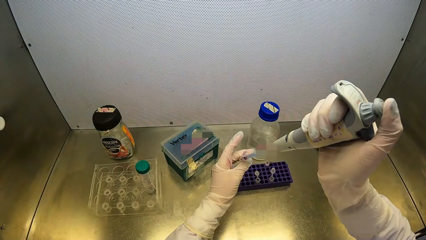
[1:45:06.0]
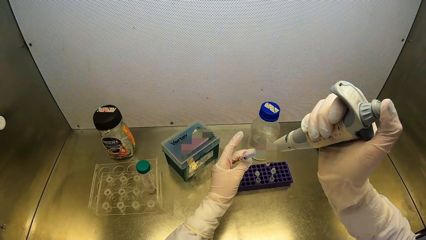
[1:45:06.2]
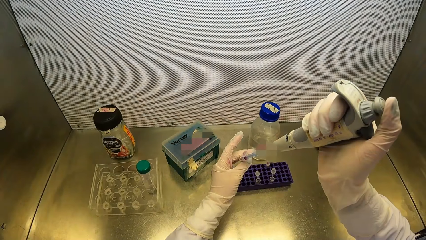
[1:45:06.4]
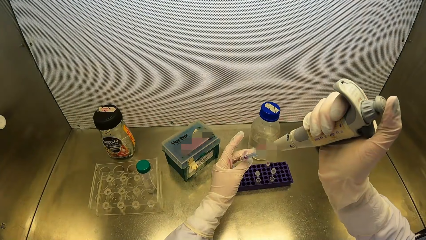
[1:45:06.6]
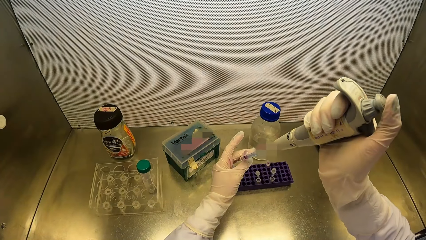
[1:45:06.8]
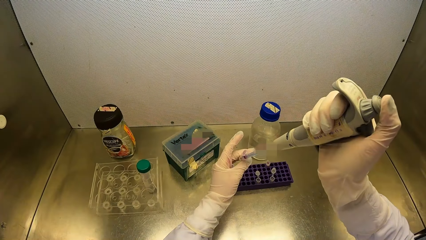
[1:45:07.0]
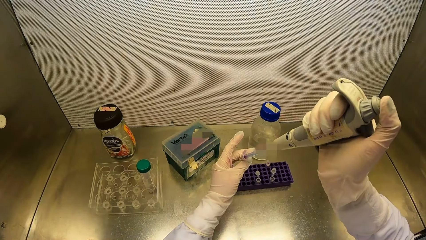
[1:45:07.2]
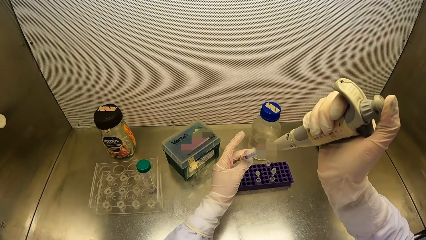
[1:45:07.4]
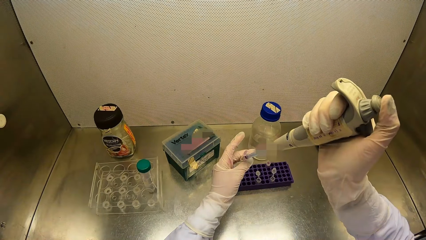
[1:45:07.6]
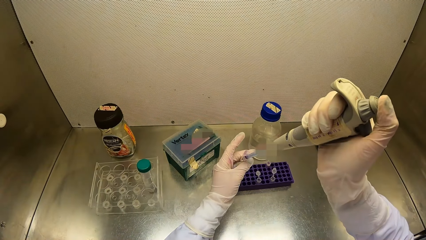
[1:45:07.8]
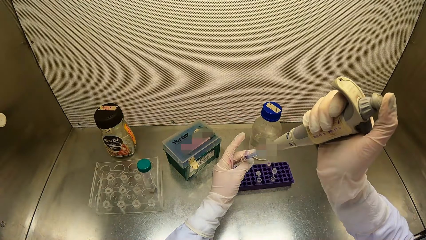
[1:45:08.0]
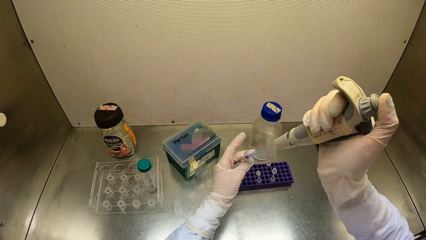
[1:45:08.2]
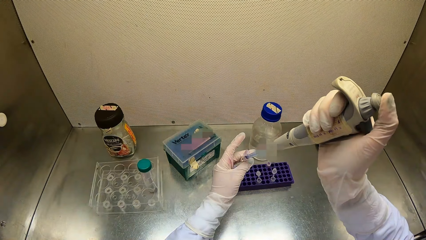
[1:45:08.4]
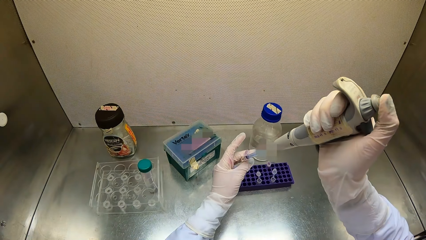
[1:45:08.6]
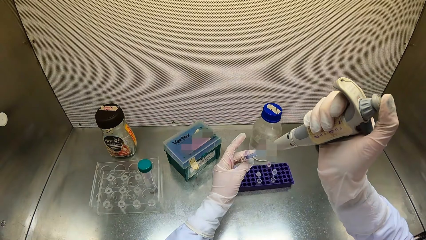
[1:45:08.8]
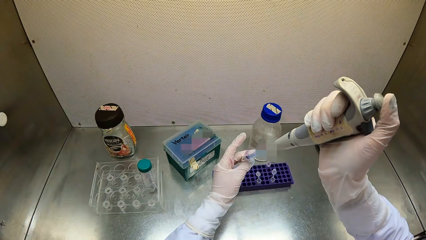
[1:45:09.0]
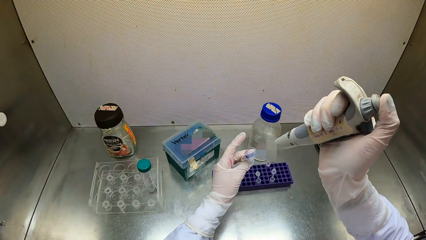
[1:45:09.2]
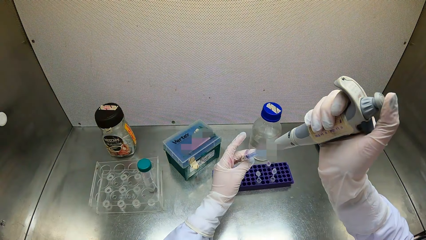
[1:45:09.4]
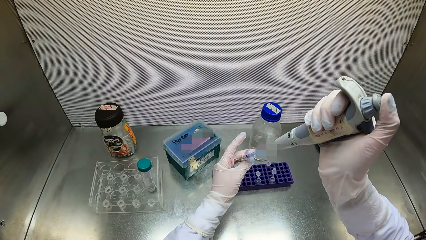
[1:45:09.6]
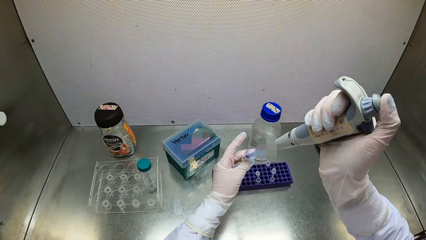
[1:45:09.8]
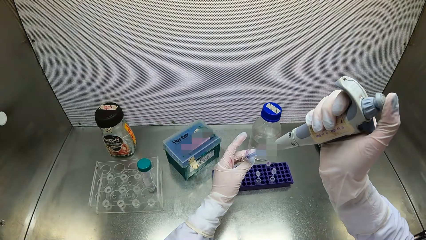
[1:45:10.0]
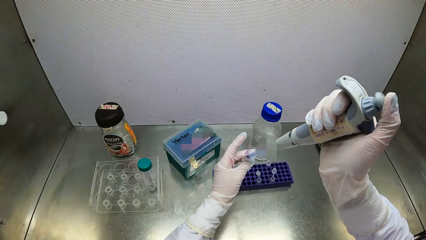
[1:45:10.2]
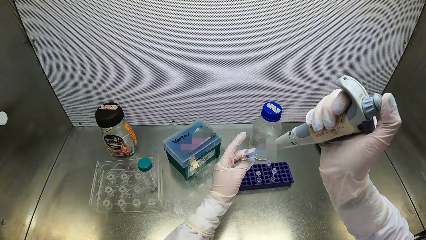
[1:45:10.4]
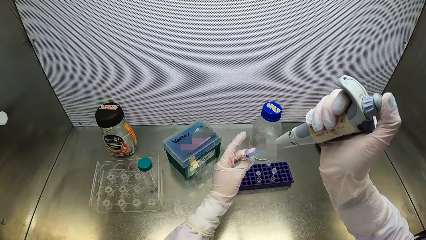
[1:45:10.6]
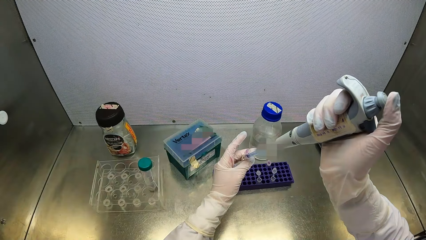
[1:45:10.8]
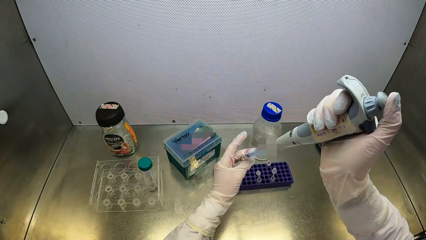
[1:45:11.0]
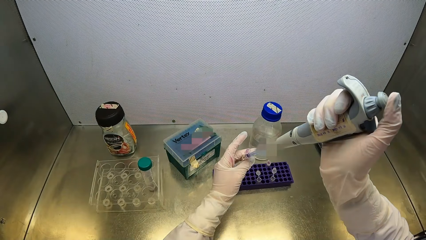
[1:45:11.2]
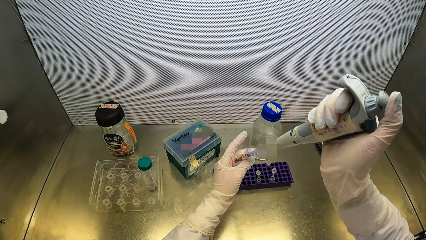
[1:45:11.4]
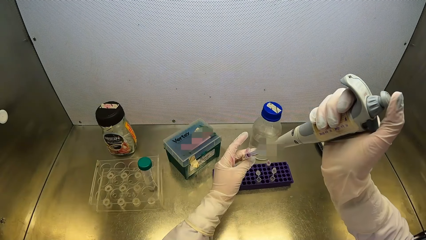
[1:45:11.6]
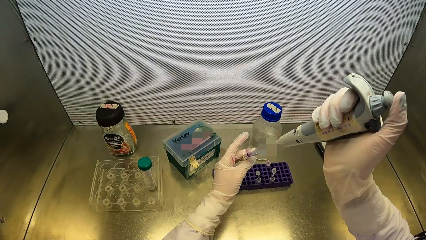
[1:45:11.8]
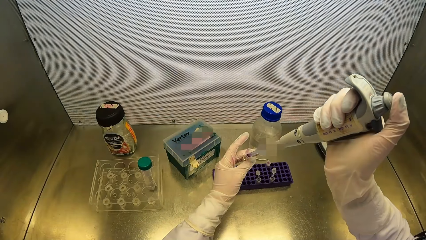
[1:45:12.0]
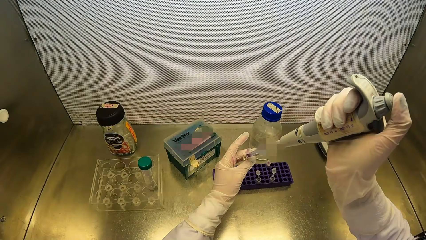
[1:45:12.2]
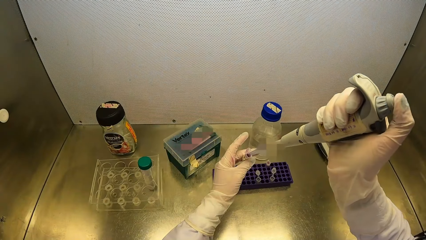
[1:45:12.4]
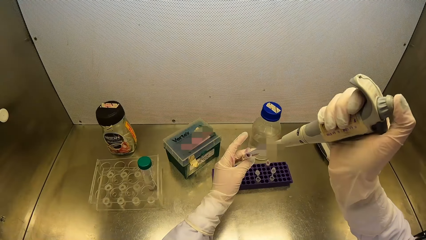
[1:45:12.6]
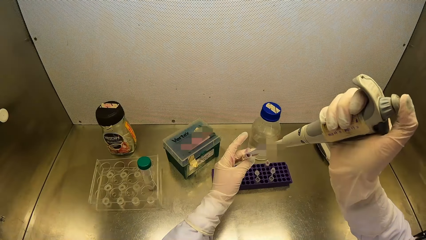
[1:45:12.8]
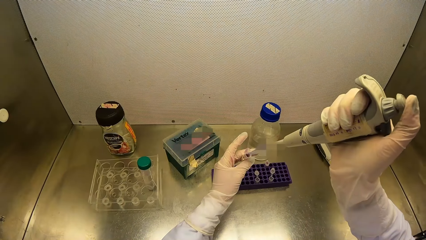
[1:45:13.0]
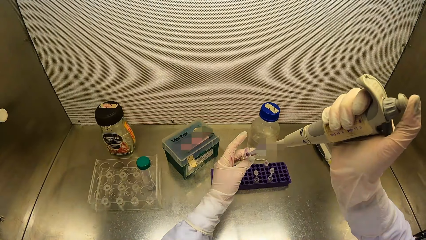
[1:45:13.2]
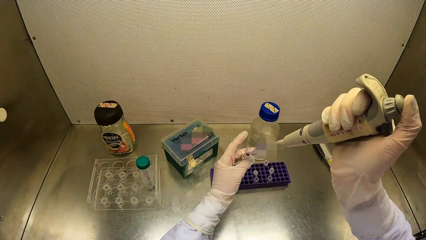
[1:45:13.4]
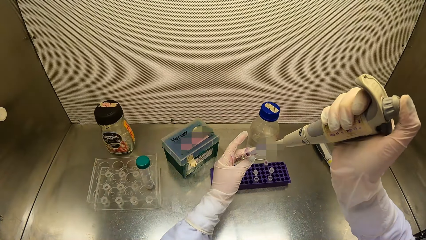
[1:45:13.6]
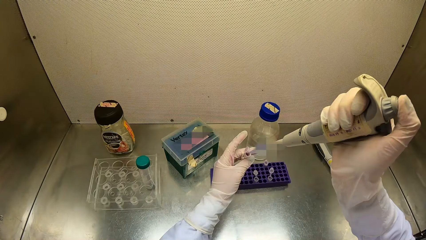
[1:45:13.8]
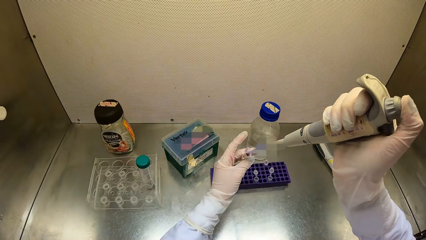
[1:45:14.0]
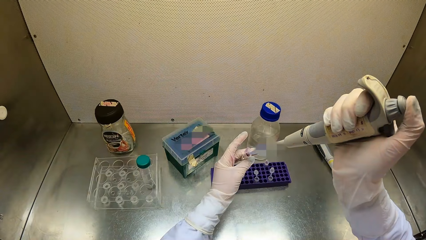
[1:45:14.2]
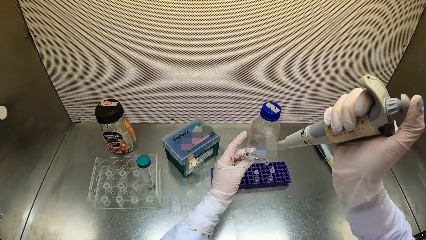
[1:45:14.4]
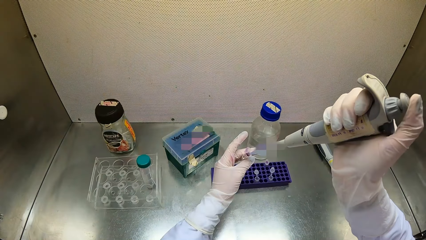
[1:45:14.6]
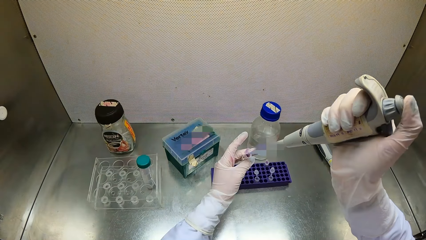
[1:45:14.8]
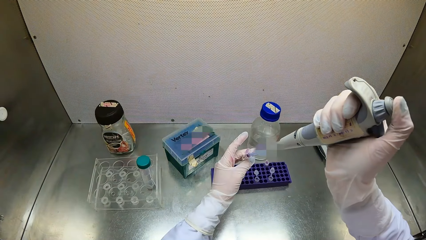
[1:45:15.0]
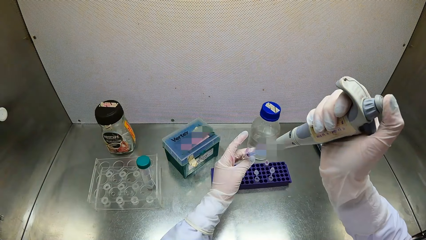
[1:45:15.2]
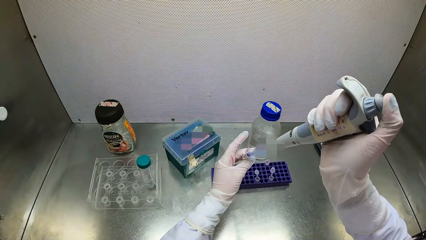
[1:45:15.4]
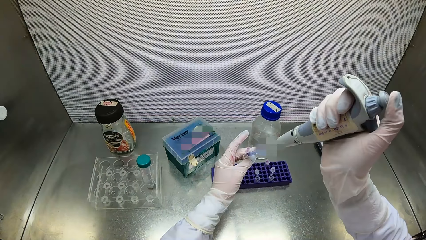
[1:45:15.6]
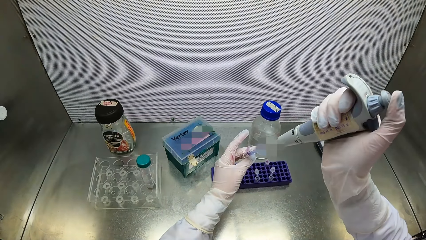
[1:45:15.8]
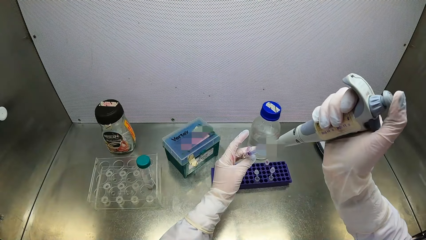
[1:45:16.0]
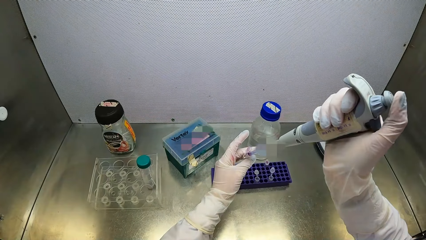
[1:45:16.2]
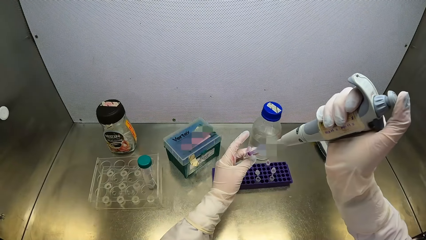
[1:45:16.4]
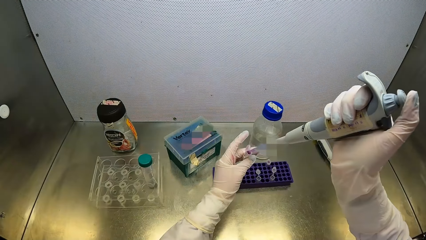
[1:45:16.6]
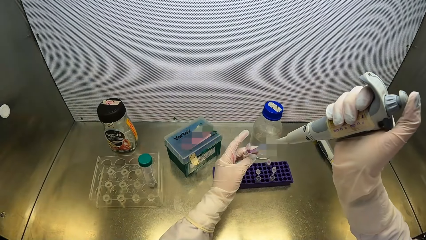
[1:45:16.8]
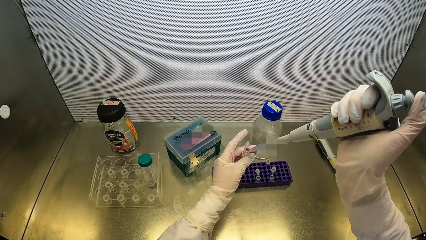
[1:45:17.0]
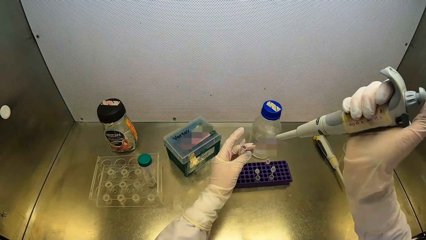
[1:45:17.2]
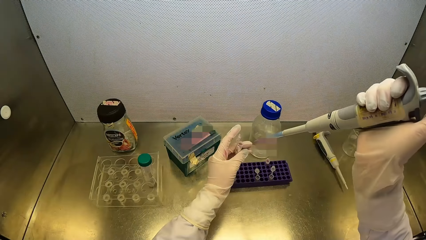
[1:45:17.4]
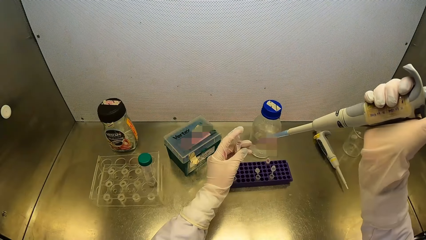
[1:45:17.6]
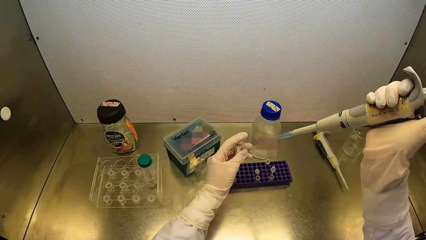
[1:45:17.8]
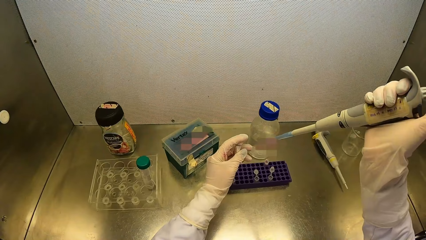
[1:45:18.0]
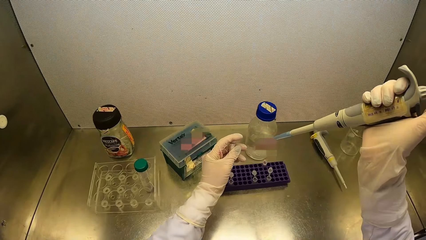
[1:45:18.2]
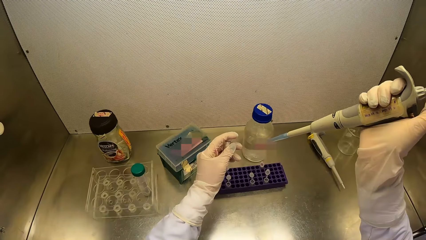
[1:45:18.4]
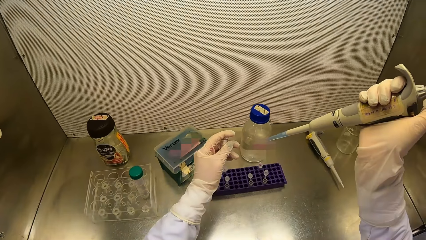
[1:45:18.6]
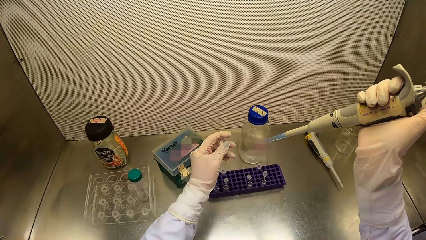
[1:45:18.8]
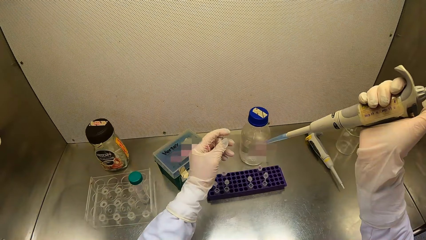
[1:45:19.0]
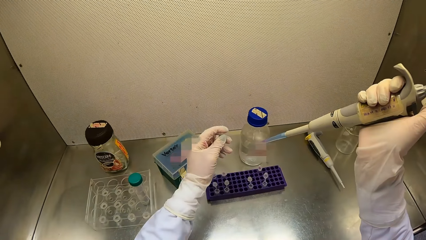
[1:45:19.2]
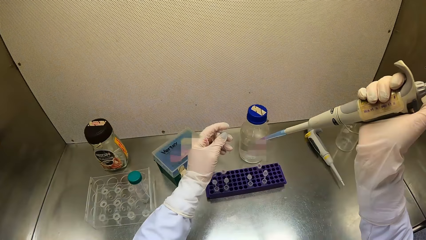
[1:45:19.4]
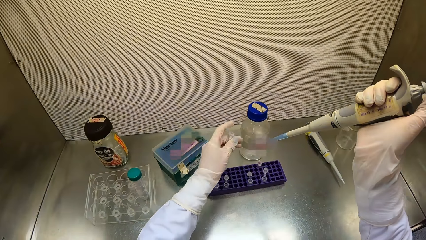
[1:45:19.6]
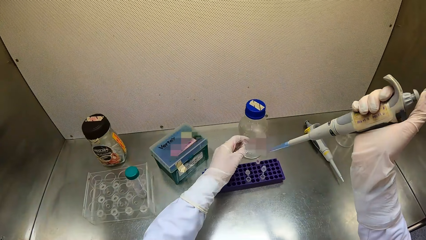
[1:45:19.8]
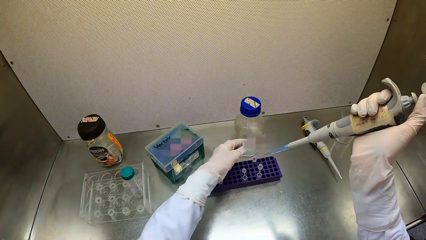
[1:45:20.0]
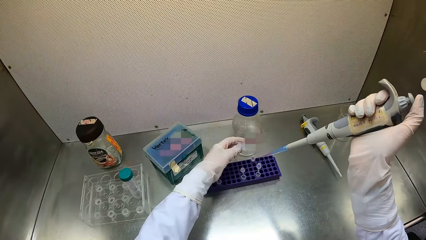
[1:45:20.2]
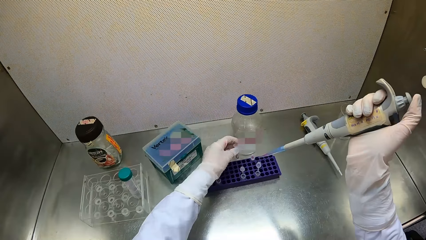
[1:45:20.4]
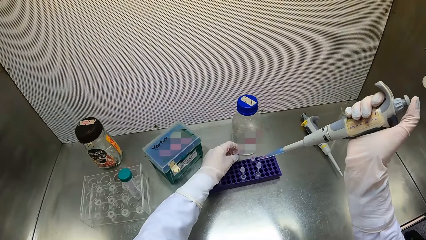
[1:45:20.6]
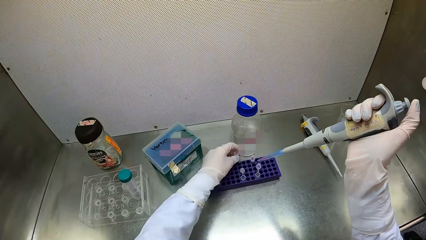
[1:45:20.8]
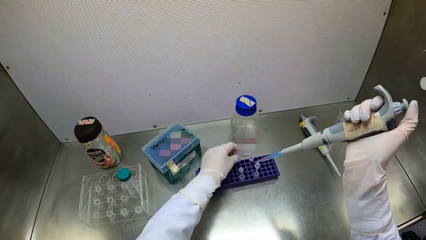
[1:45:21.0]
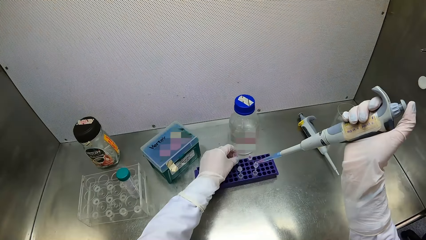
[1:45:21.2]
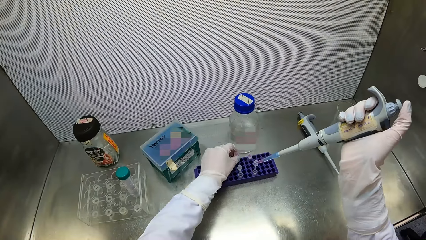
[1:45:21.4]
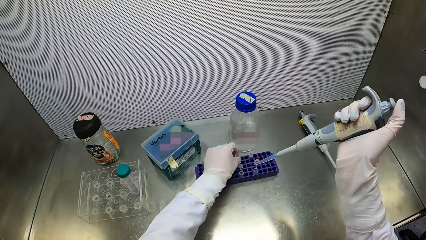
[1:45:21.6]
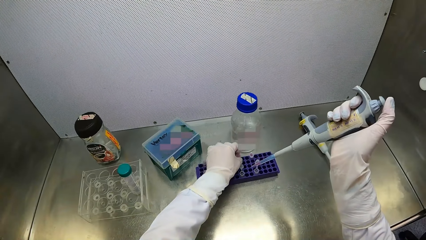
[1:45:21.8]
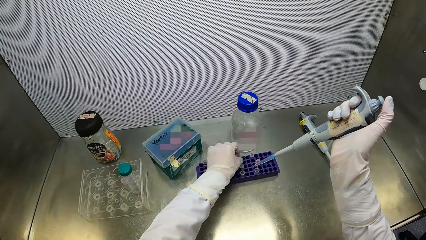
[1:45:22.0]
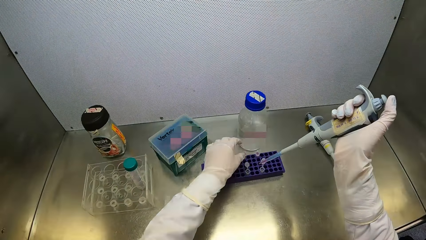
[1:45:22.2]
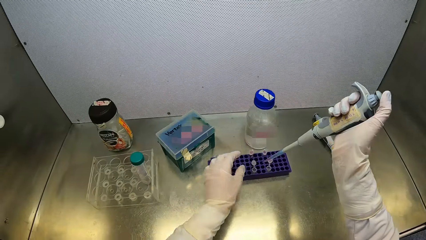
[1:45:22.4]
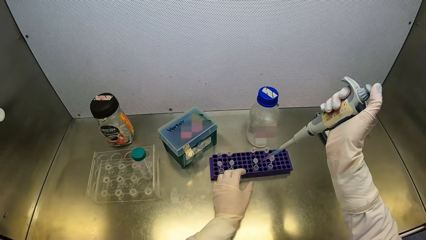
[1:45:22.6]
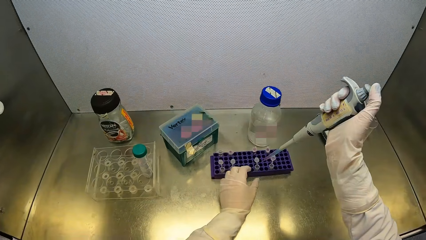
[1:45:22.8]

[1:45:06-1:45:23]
The camera wearer closes the tube. She puts the vial in her left hand in the vial tray on the table top of the fume cupboard.
